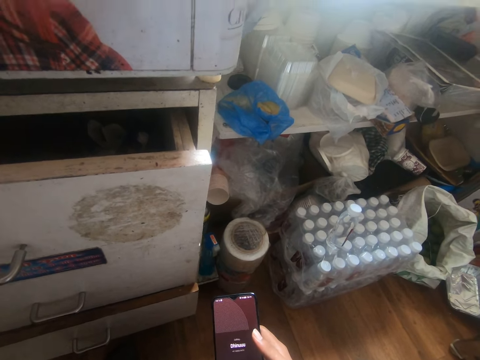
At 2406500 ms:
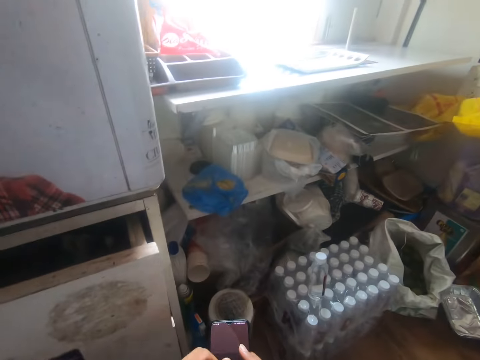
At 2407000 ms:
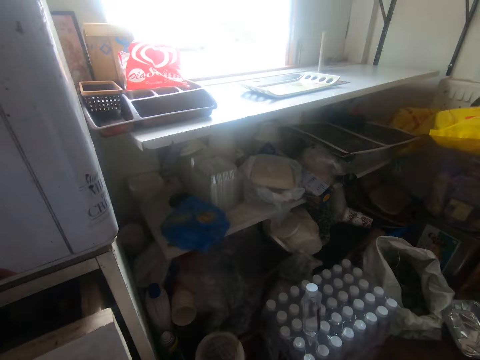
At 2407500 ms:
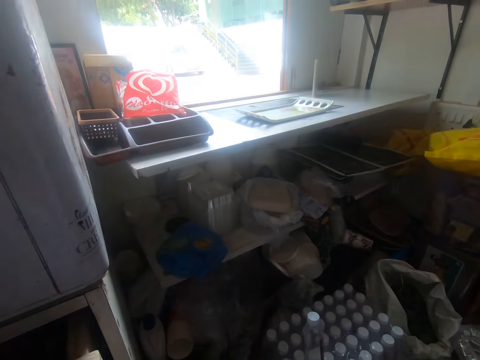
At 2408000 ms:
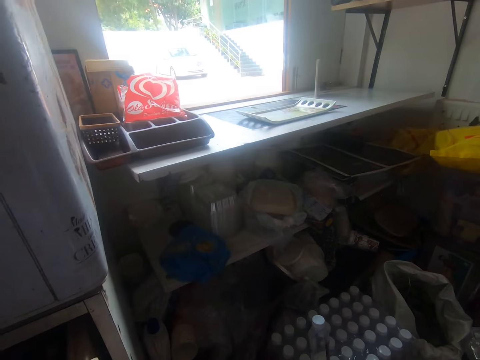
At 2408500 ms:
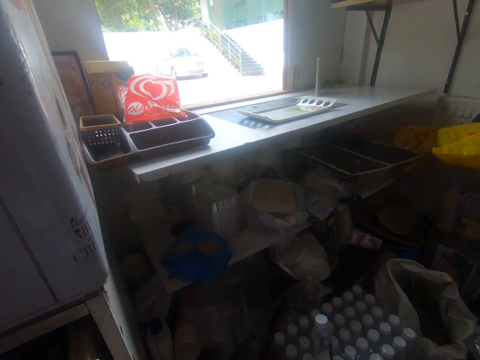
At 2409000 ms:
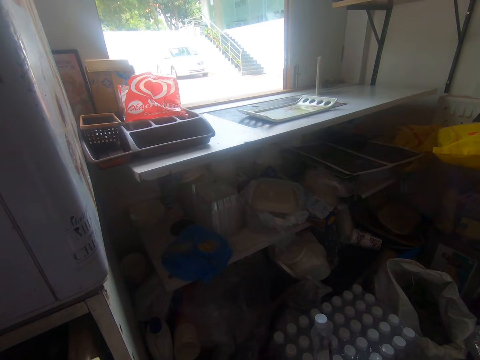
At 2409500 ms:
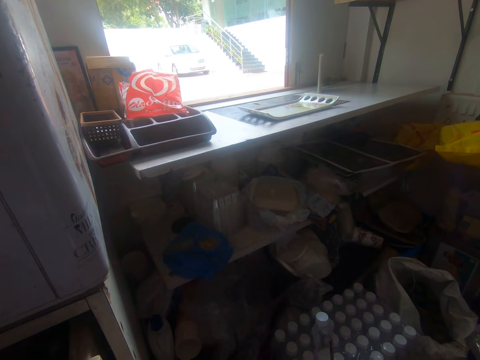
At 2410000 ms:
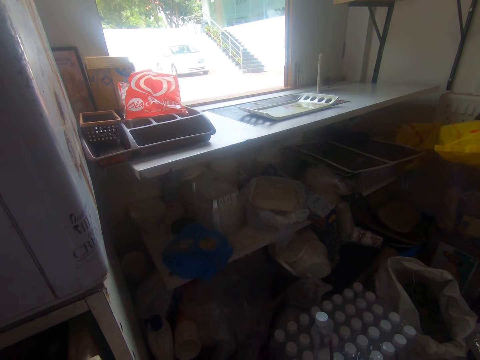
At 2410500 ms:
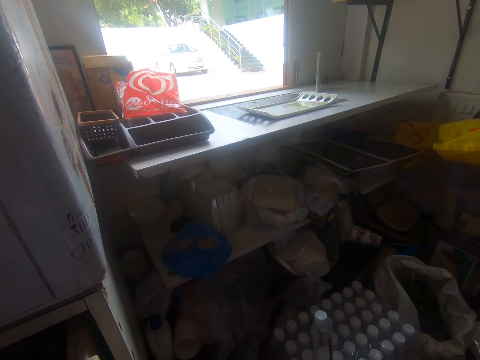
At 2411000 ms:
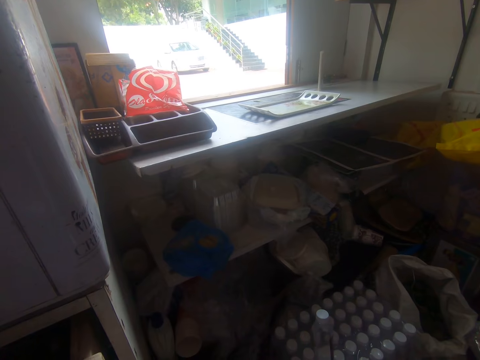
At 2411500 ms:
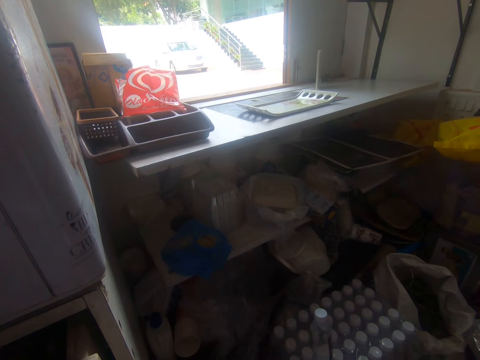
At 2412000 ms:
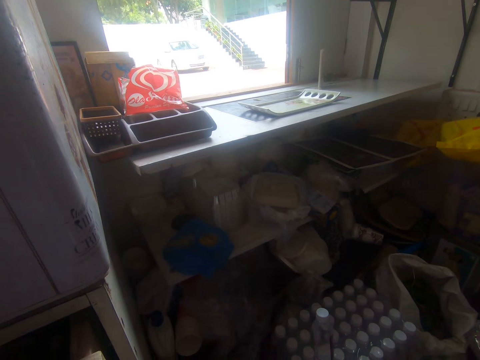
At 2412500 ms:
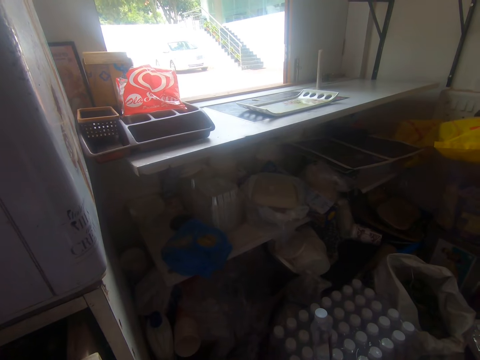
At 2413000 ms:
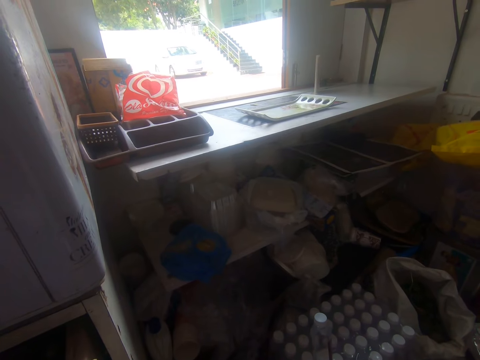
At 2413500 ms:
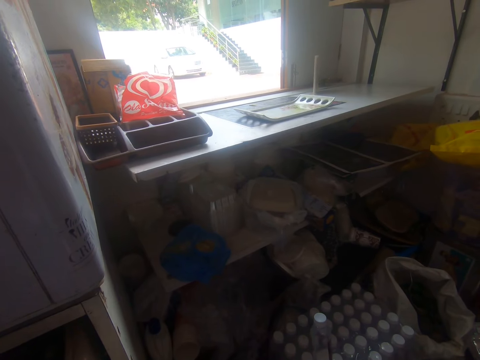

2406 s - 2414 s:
The camera wearer looks around.

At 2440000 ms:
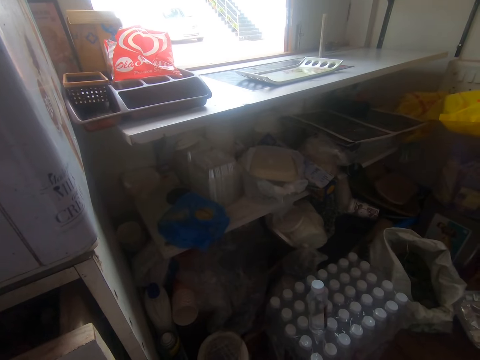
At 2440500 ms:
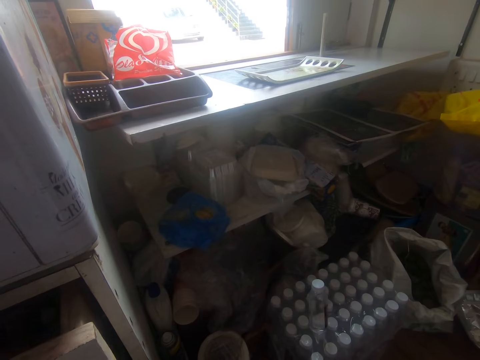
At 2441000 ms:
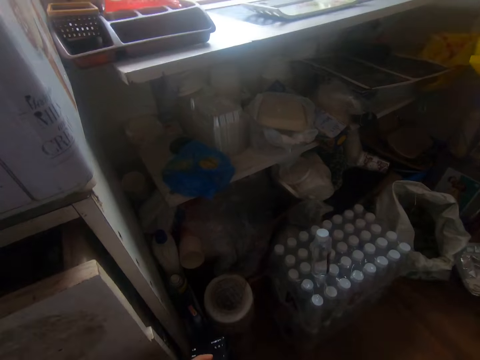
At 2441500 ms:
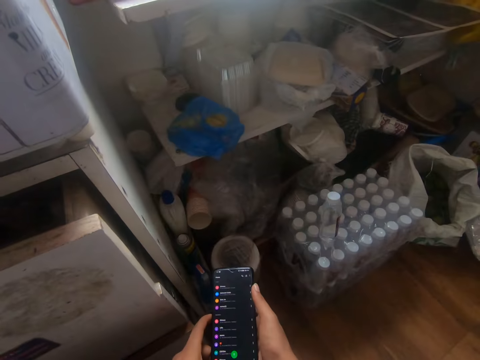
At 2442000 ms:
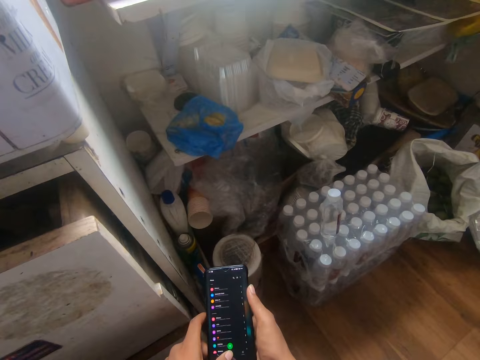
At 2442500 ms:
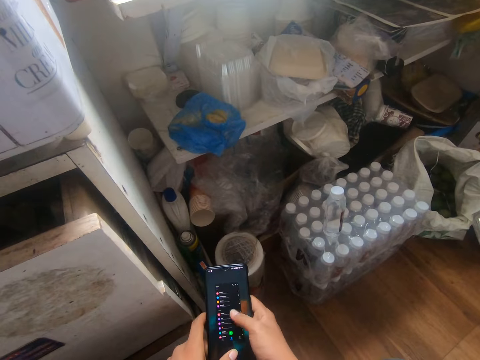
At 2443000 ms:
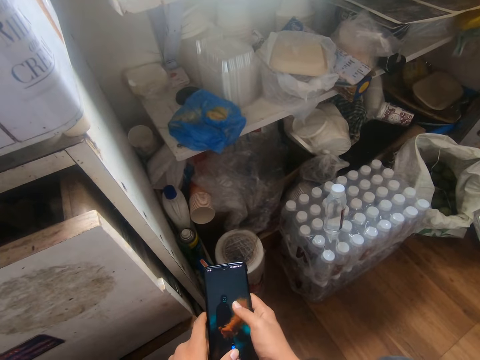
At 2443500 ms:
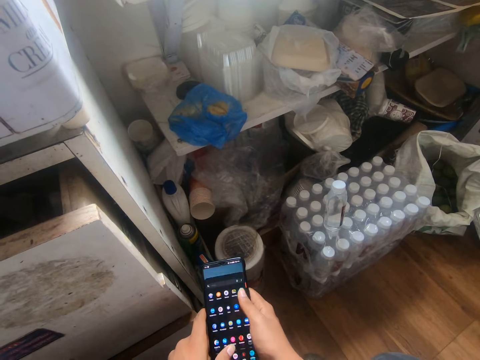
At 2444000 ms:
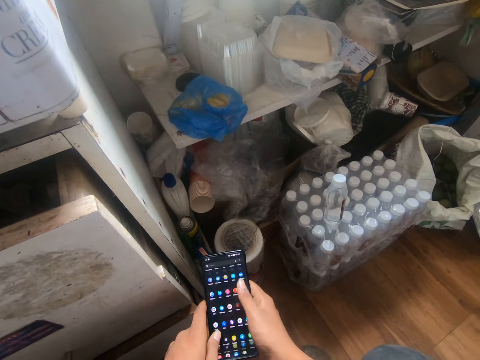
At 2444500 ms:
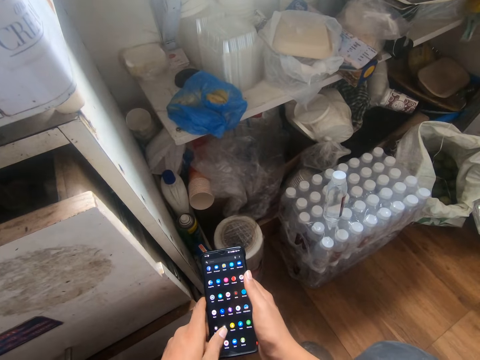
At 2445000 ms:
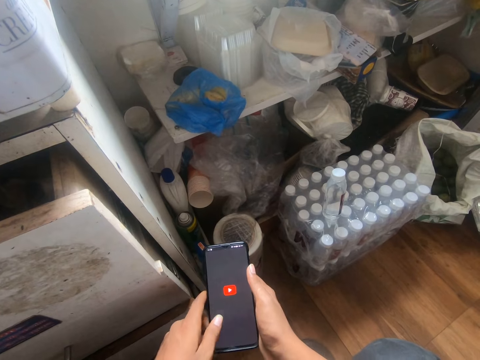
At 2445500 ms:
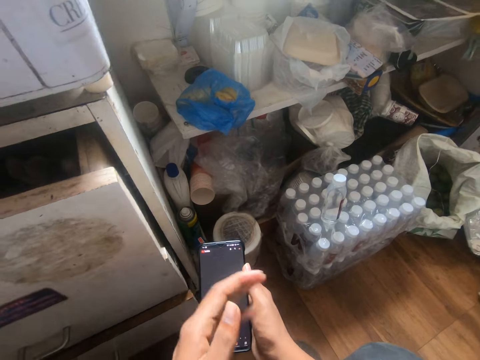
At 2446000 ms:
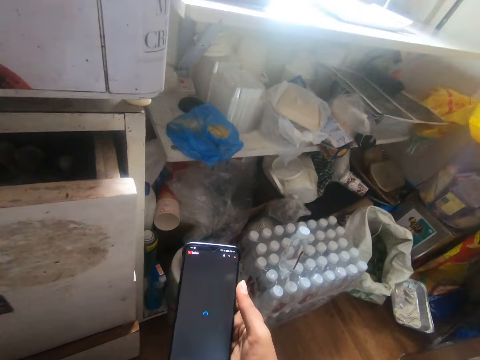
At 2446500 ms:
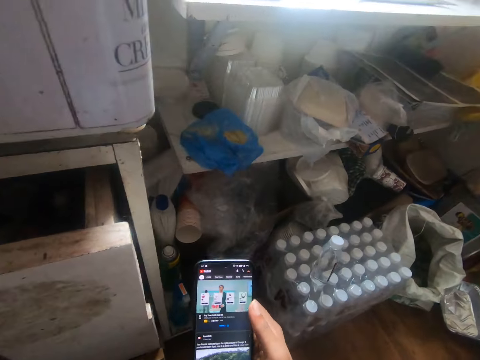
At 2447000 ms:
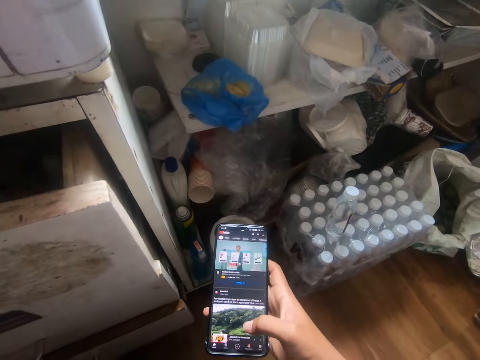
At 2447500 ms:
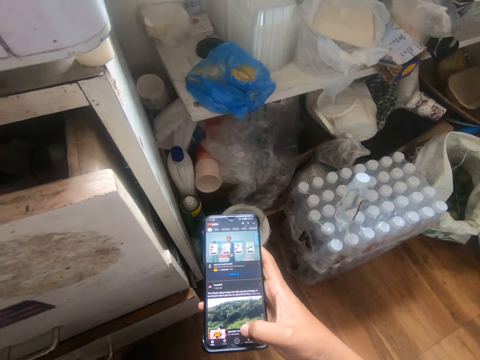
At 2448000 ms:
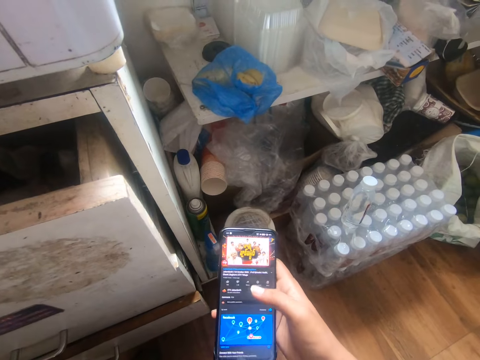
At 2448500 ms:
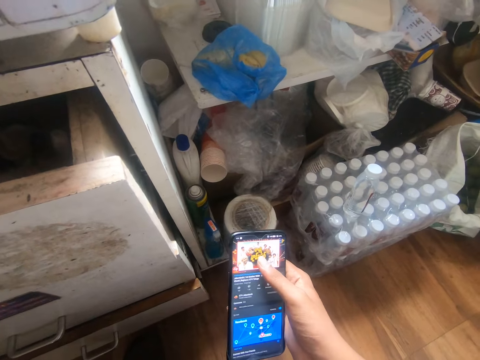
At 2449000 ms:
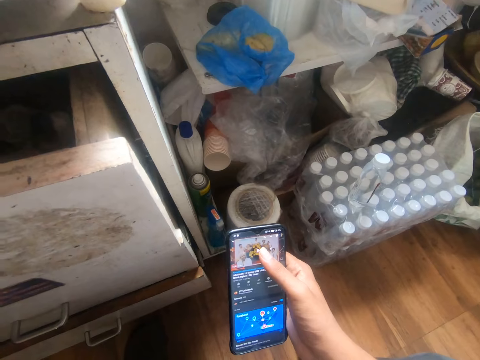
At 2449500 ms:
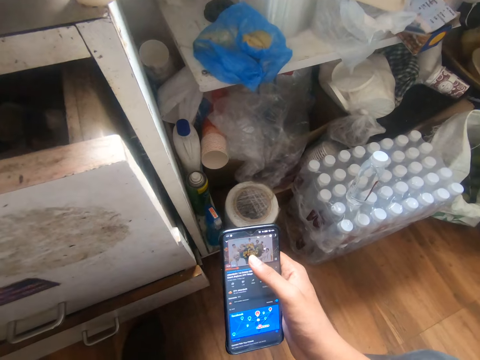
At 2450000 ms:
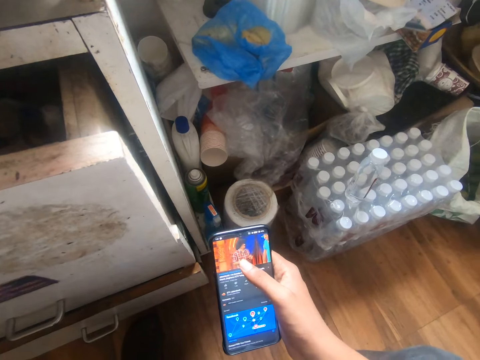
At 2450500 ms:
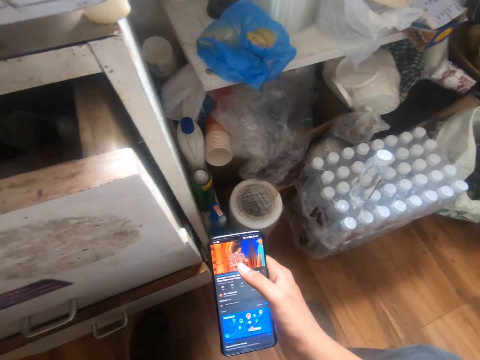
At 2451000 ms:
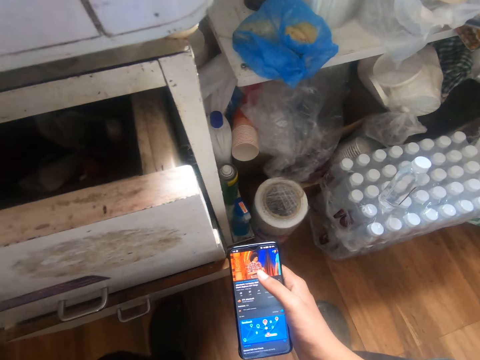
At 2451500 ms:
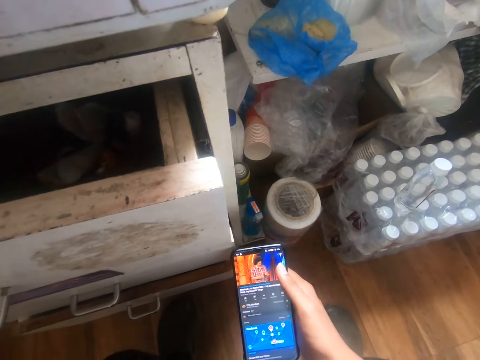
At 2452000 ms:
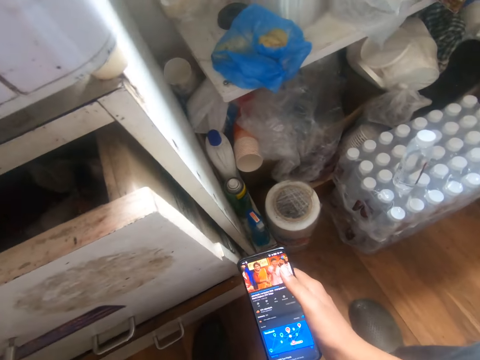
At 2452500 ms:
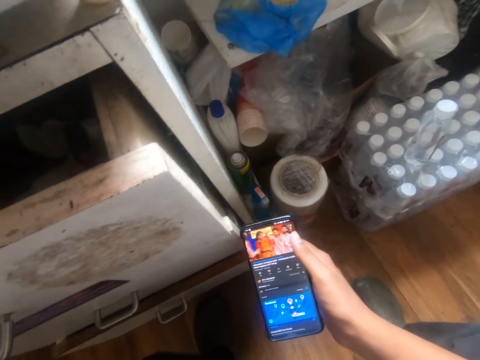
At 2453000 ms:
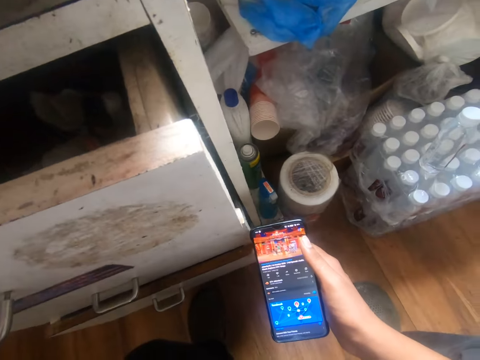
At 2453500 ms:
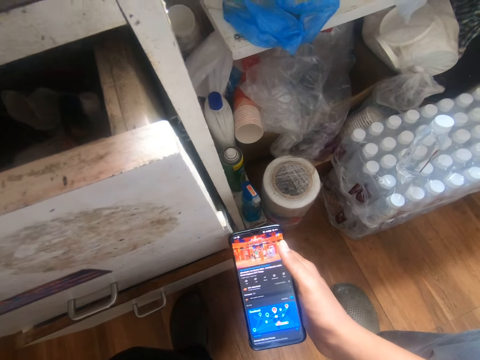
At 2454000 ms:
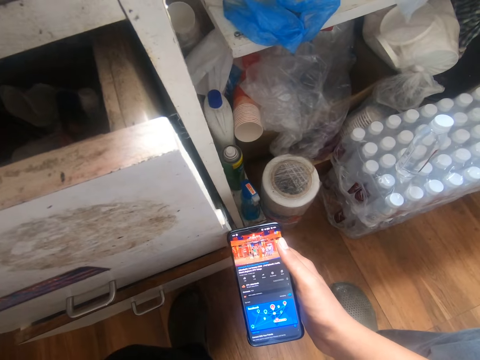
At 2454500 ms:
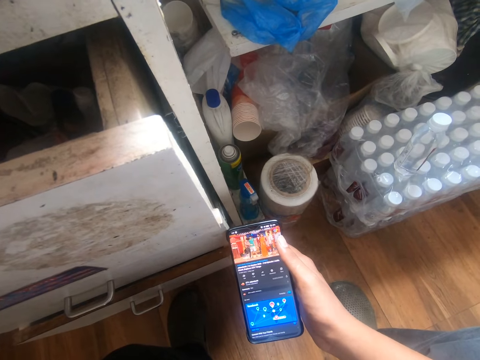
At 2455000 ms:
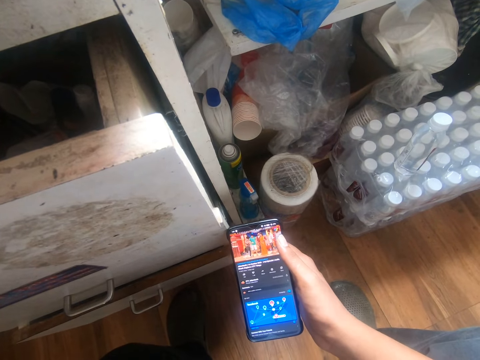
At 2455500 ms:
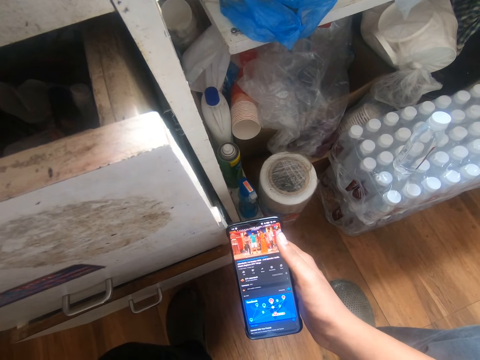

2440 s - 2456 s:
The camera wearer operates the phone in both hands with both hands. He scrolls the phone. He holds the phone with his right hand. He operates the phone with his right hand. He watches a show on the phone.

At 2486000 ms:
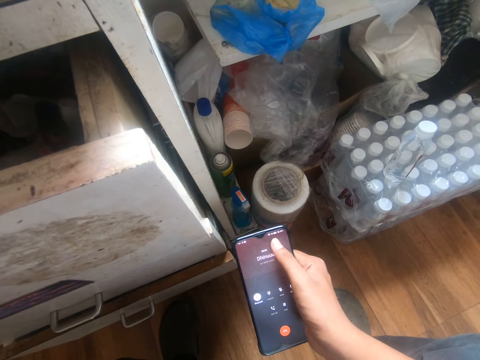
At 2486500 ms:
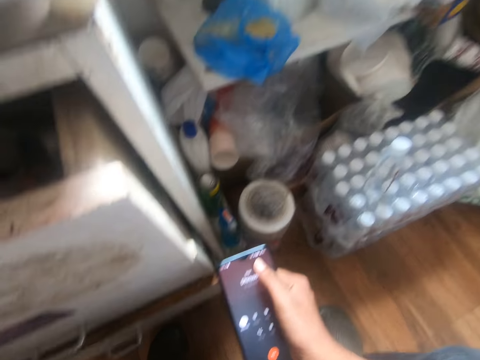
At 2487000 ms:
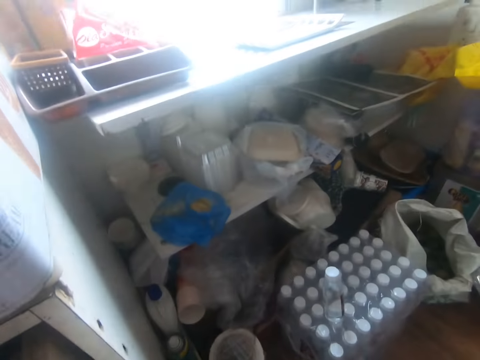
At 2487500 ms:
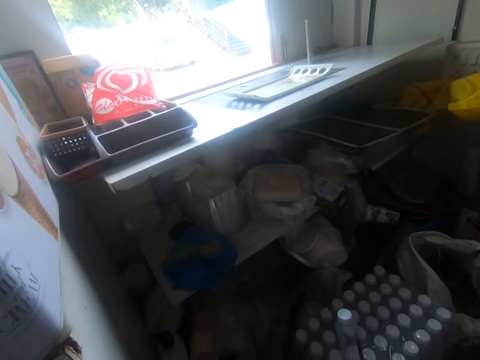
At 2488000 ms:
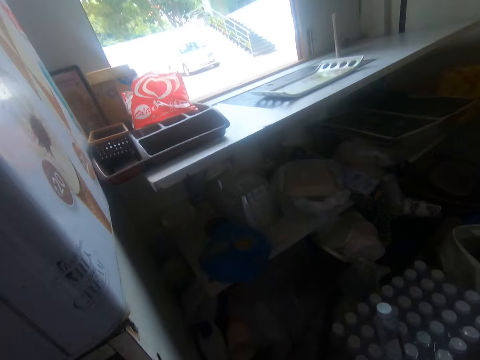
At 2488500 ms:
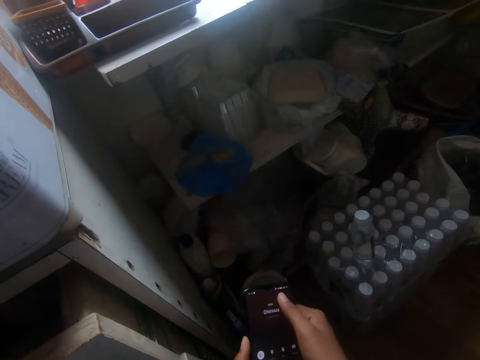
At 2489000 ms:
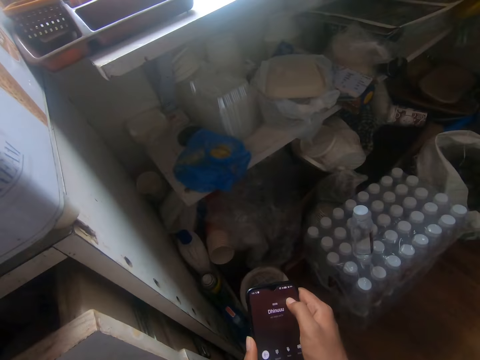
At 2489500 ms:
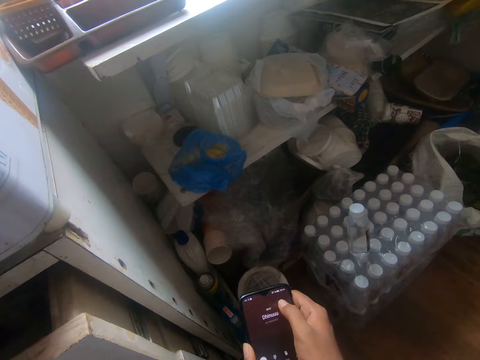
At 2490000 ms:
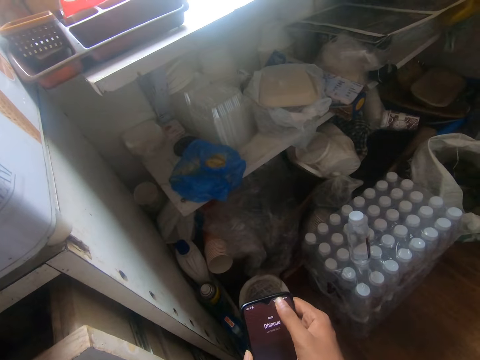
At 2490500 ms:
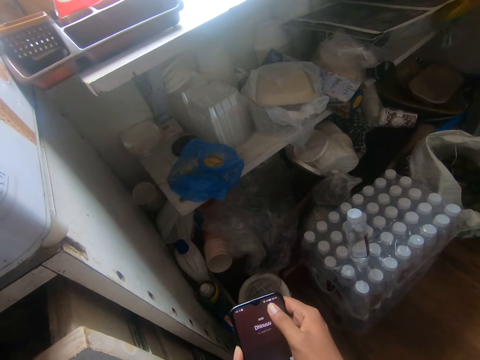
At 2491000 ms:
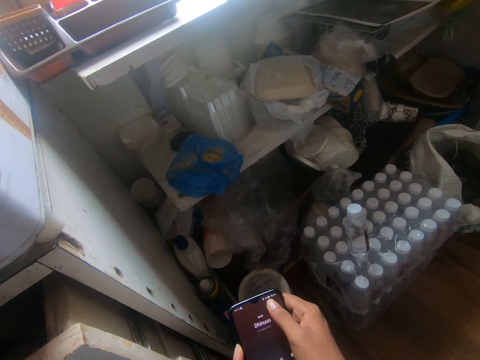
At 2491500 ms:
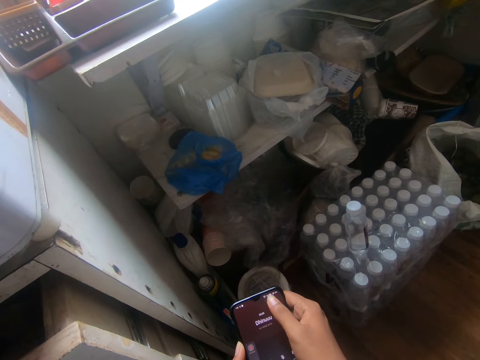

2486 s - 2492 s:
The camera wearer looks around. They hold the phone with both hands. They use the phone.
